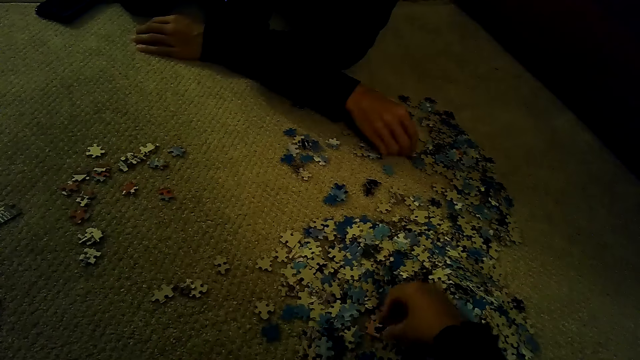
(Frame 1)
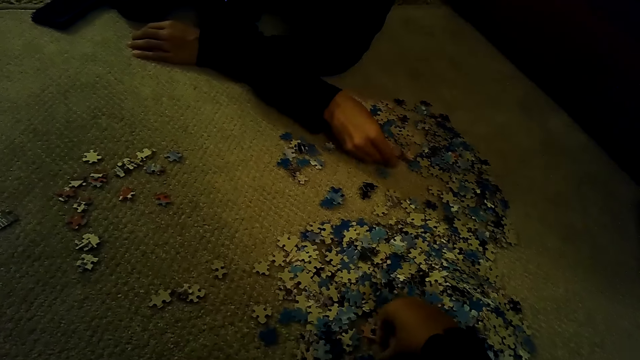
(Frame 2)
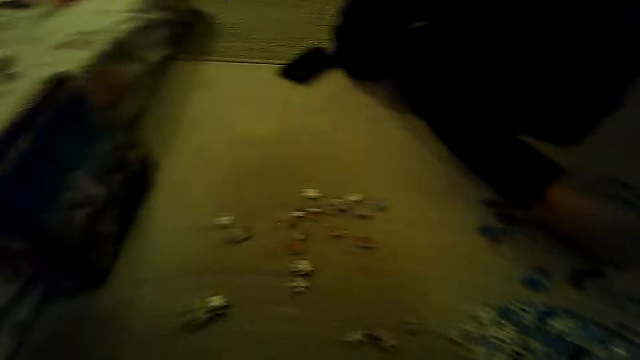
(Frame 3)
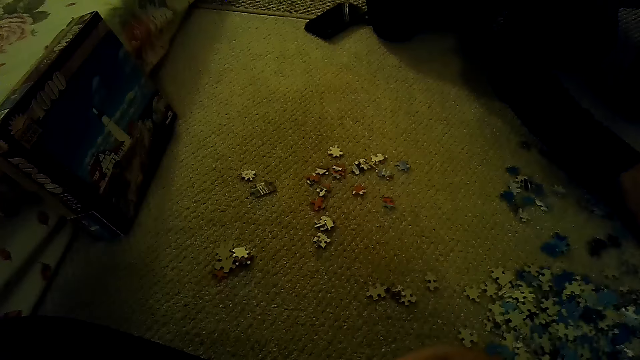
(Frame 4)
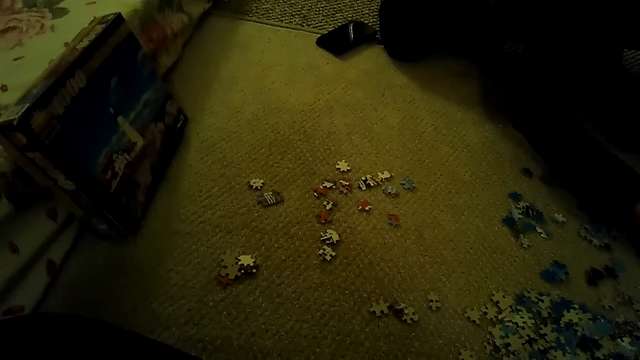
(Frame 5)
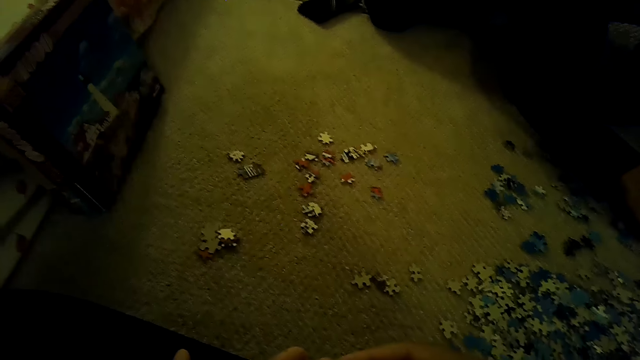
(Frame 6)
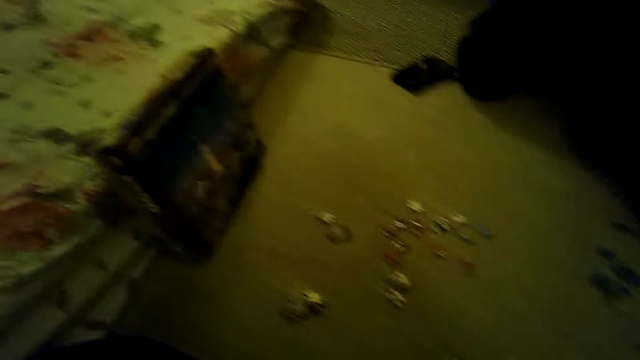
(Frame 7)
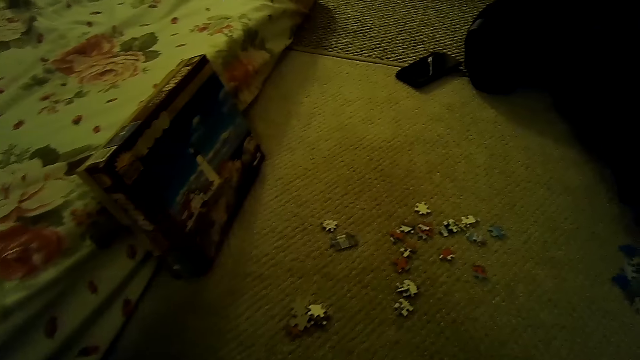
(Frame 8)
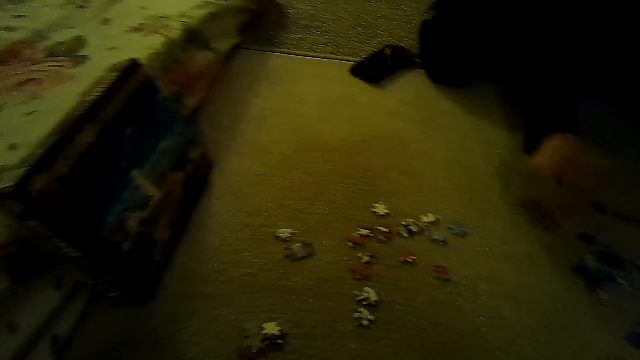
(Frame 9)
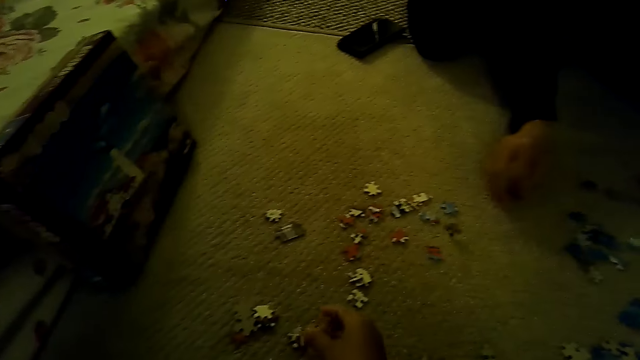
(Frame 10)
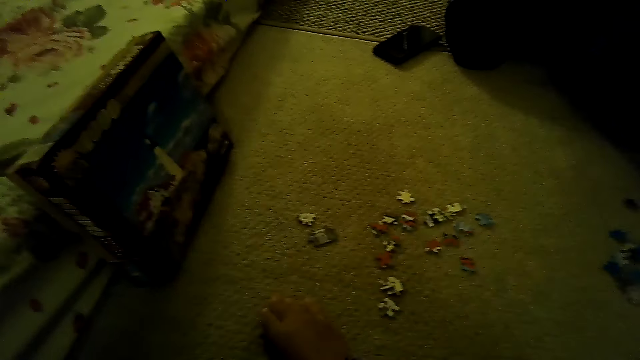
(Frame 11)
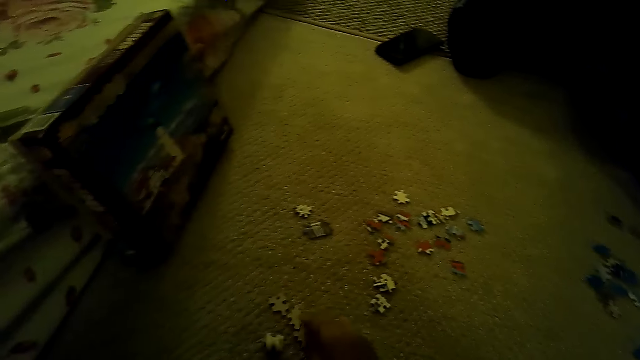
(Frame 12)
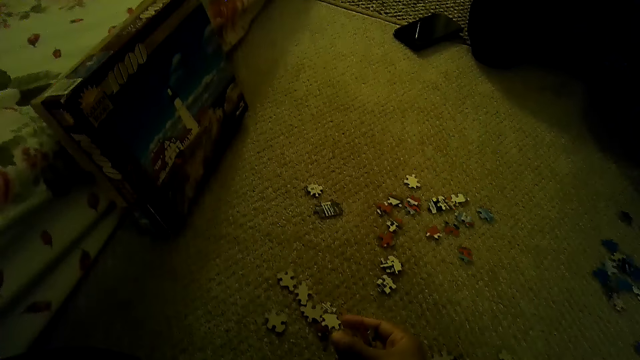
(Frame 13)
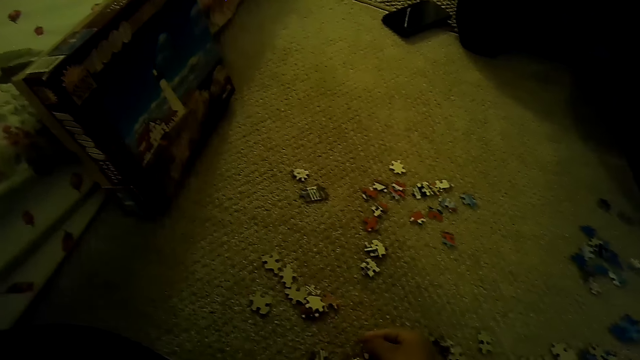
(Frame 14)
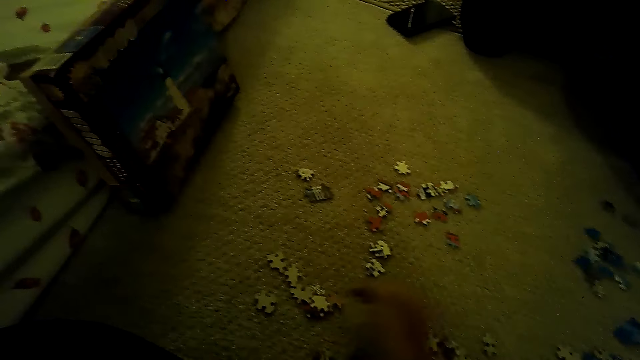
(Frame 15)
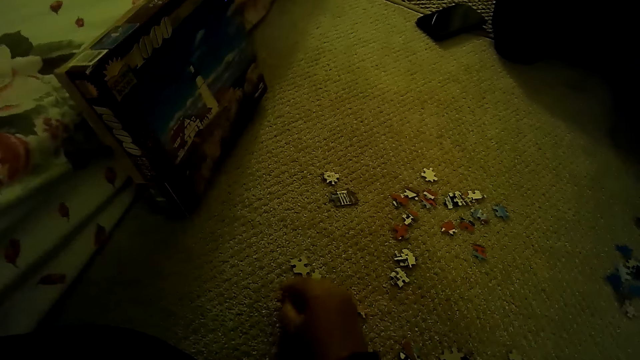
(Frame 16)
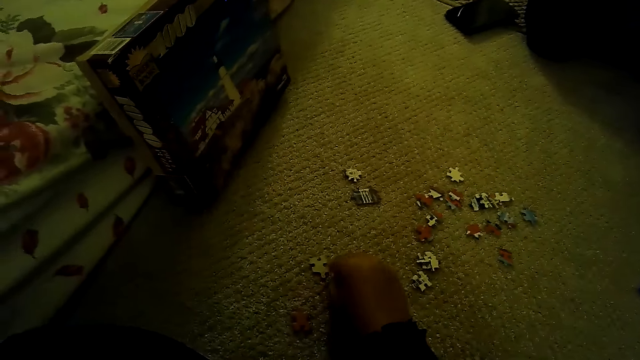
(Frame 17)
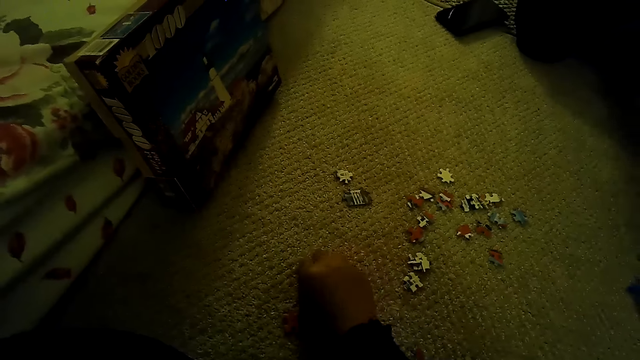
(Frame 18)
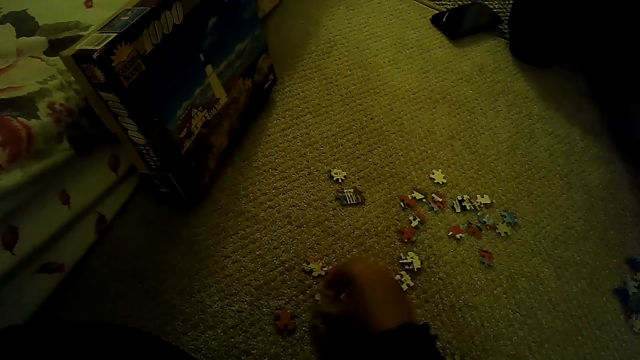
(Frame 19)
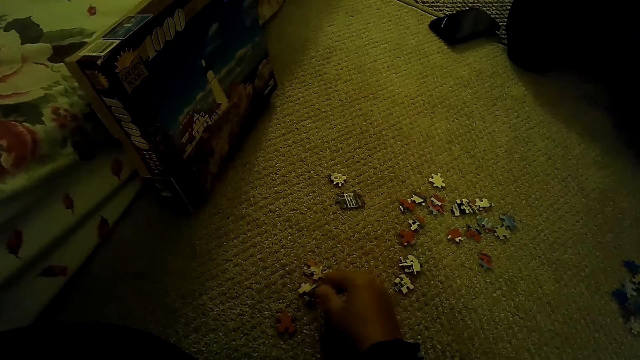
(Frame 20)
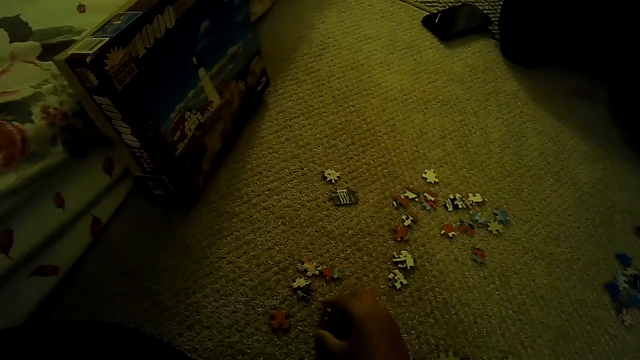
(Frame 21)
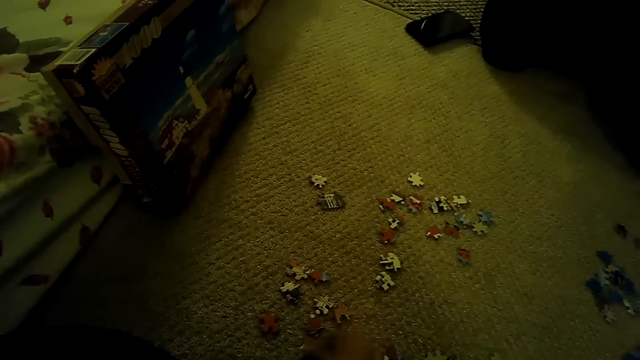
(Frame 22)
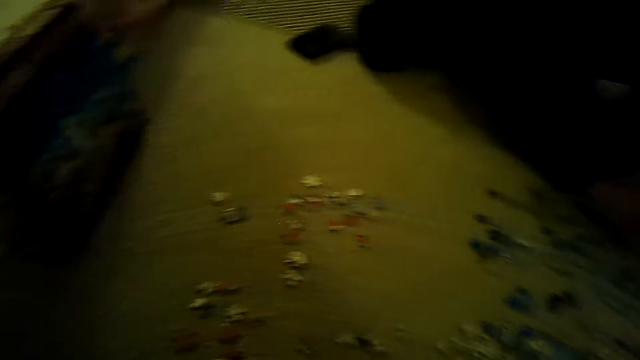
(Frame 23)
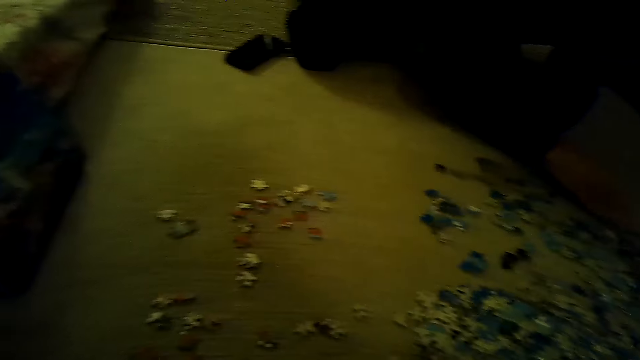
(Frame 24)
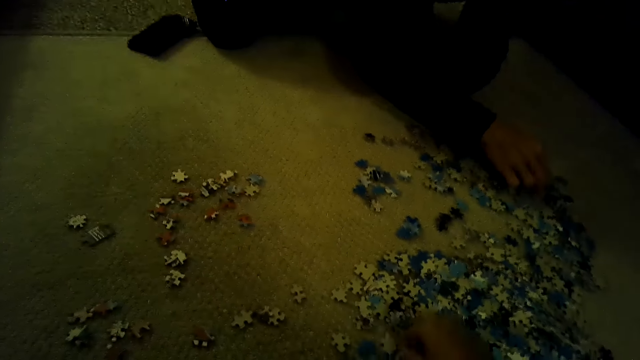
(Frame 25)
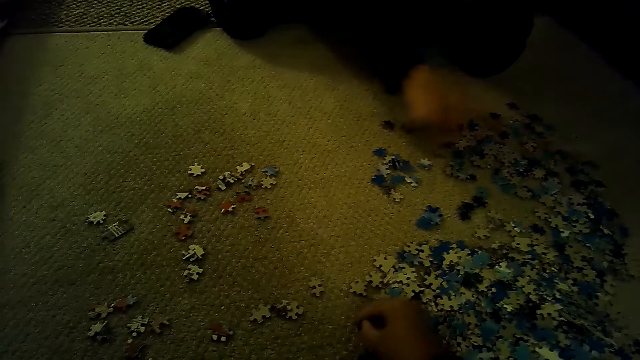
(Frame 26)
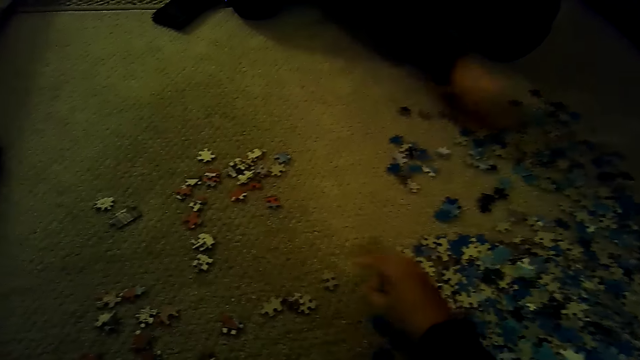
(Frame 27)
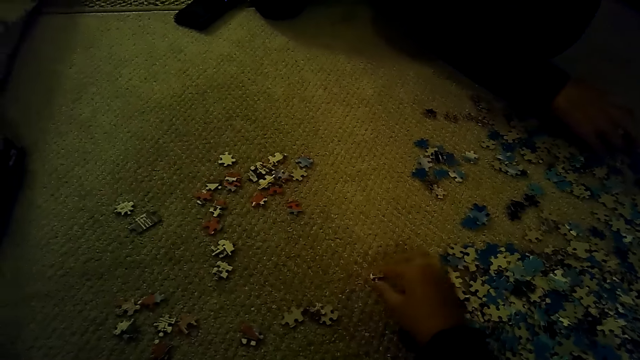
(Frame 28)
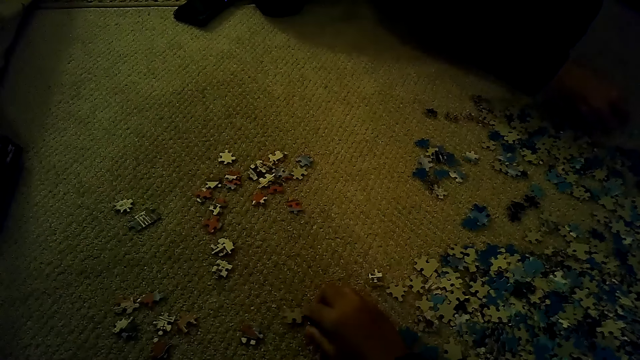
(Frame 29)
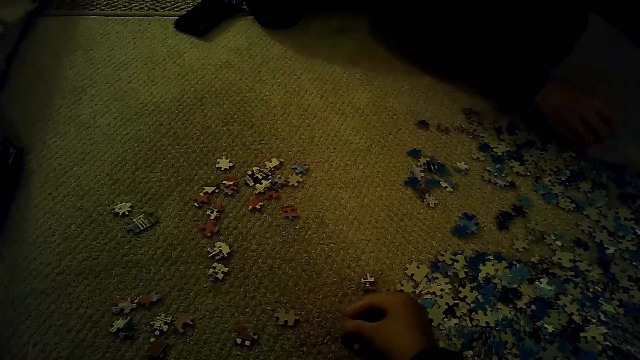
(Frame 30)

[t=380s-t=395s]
The camera wearer stares at the box. They look around. They sort the pieces of a jigsaw puzzle. They play the jigsaw puzzle.

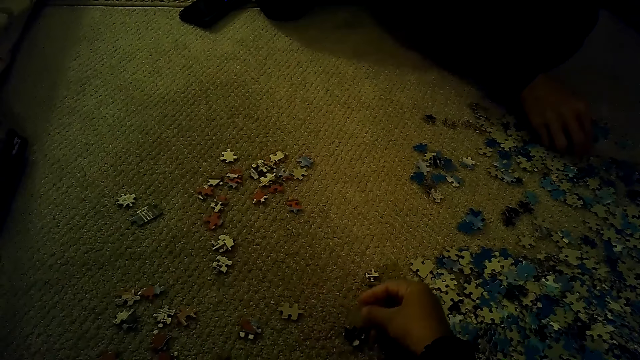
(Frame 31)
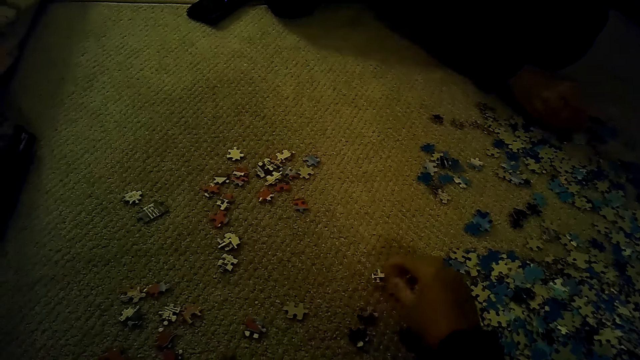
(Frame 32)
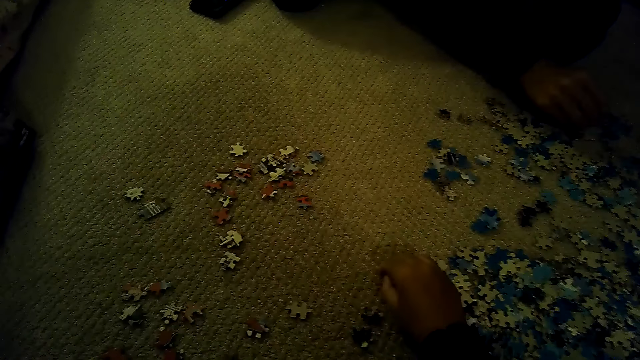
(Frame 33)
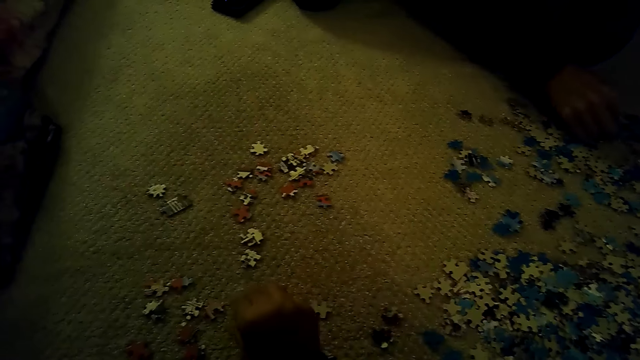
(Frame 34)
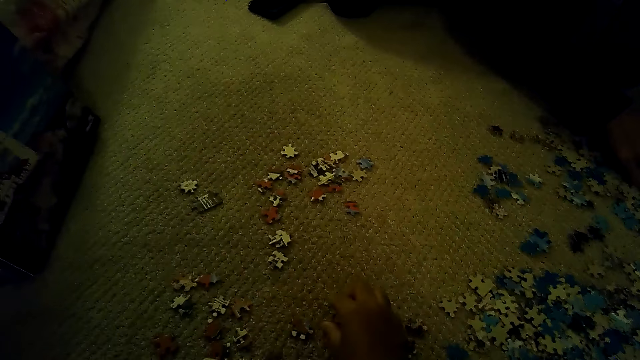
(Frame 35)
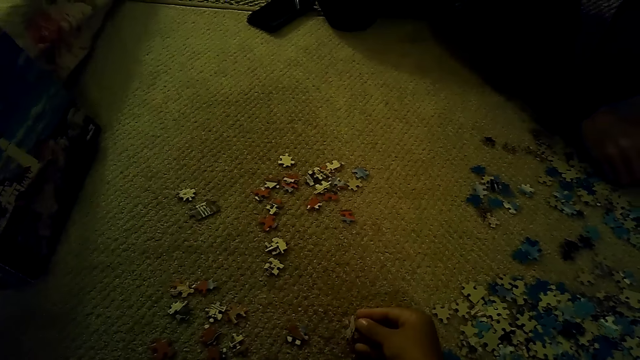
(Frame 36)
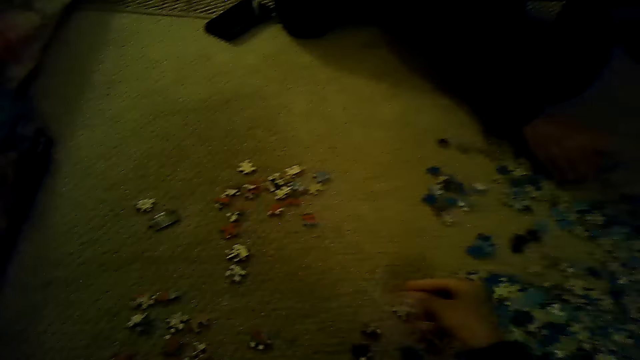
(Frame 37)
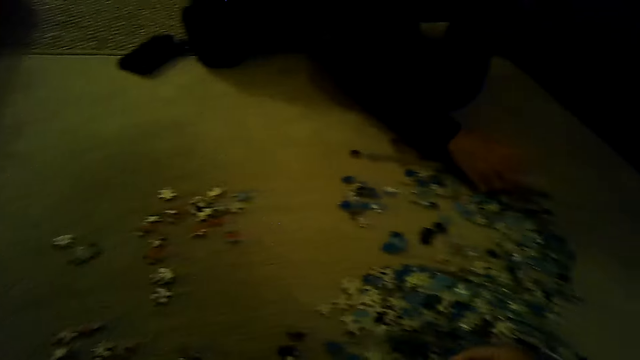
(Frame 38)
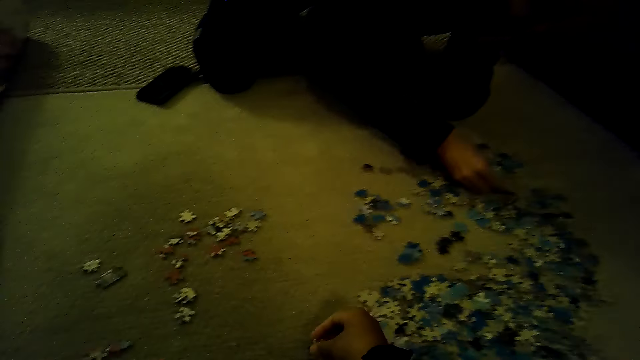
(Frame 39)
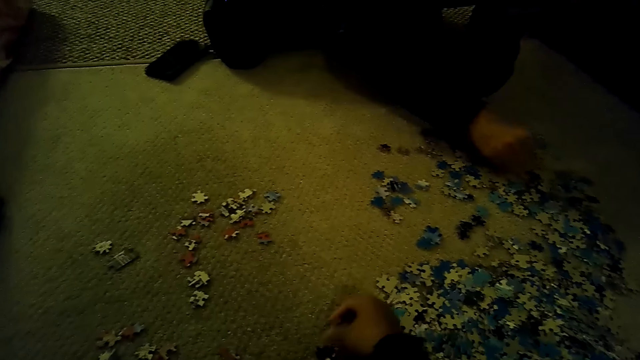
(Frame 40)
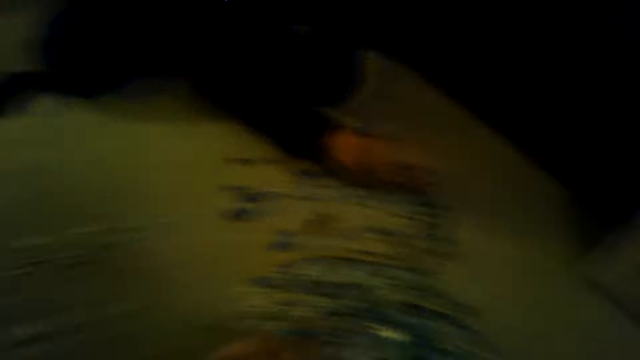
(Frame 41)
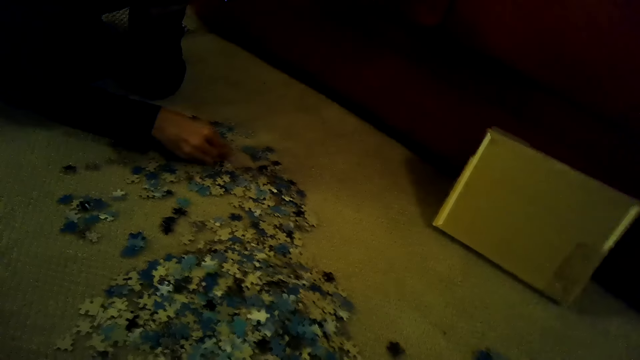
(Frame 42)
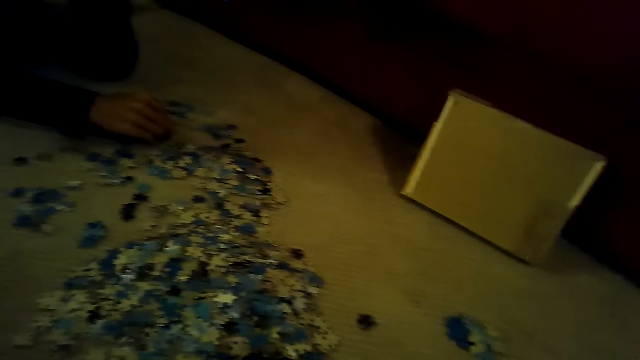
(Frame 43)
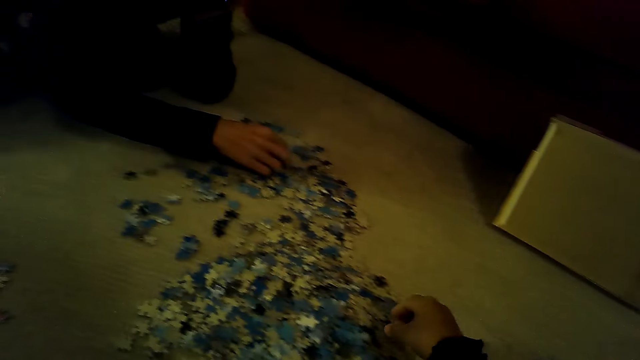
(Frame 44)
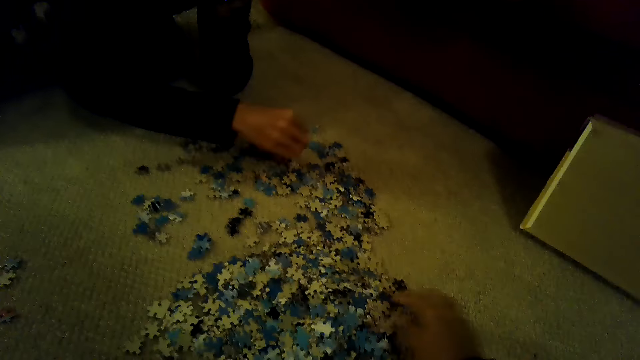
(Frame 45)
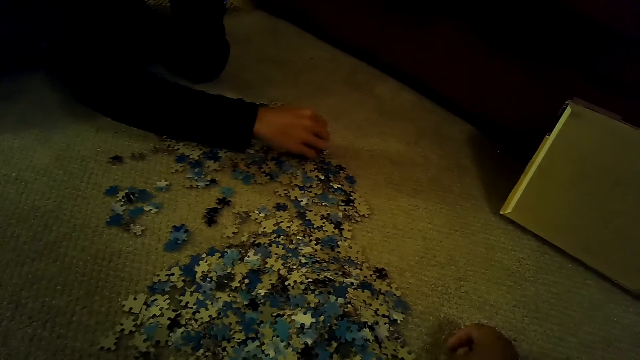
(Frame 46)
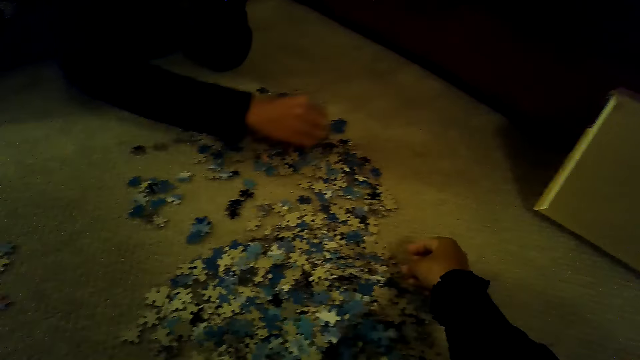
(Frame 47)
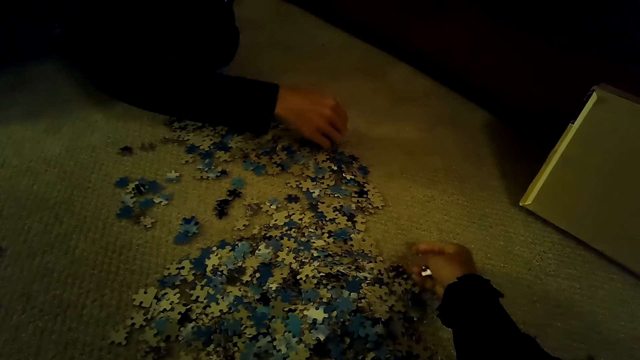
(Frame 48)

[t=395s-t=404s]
The camera wearer stares at the box. They play a jigsaw puzzle. They sort the pieces of the jigsaw puzzle.
